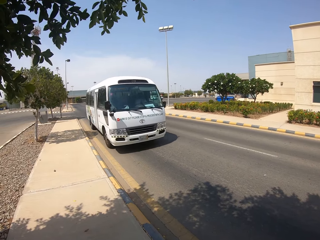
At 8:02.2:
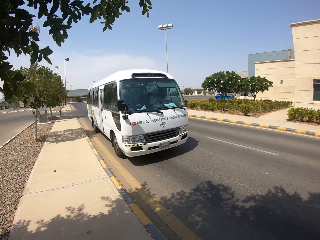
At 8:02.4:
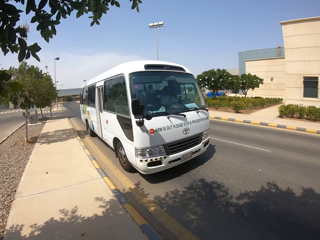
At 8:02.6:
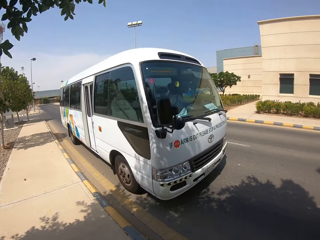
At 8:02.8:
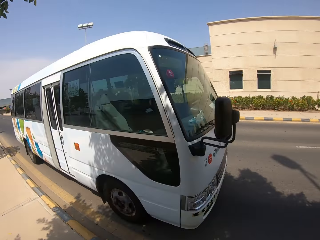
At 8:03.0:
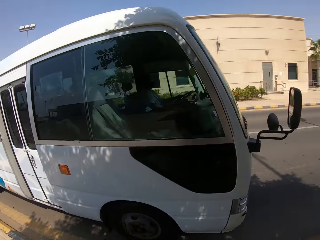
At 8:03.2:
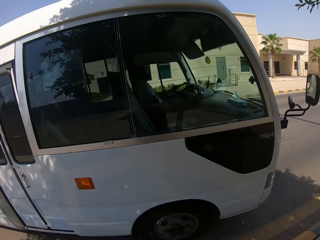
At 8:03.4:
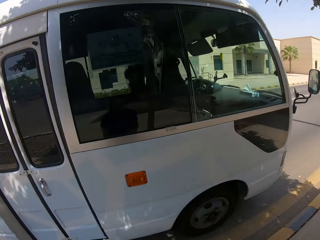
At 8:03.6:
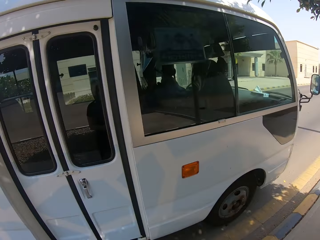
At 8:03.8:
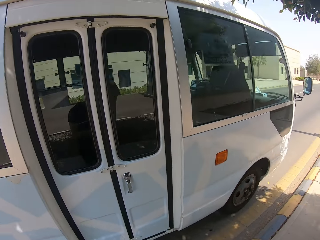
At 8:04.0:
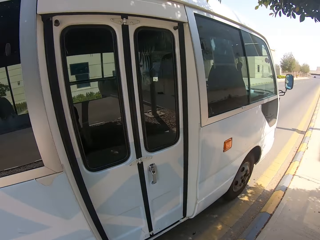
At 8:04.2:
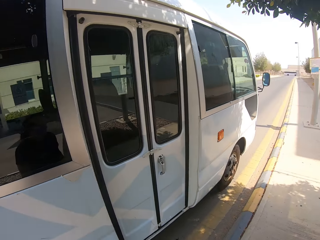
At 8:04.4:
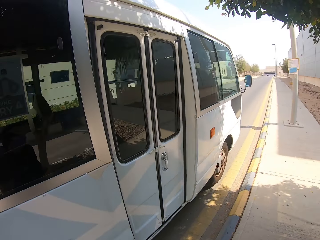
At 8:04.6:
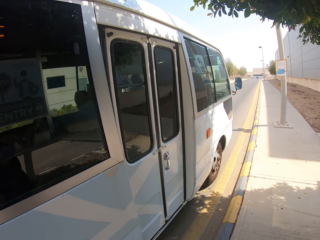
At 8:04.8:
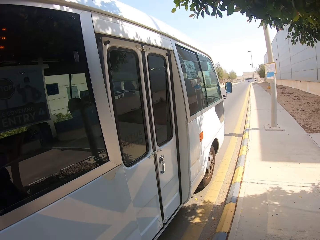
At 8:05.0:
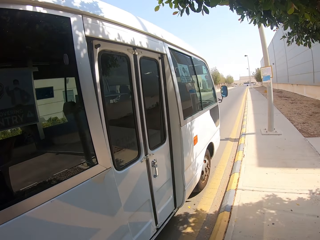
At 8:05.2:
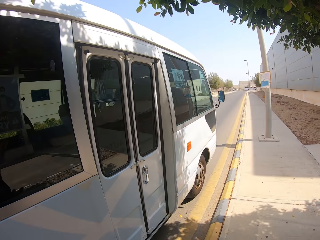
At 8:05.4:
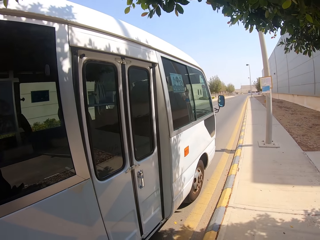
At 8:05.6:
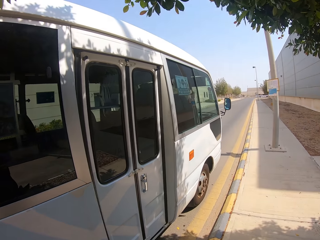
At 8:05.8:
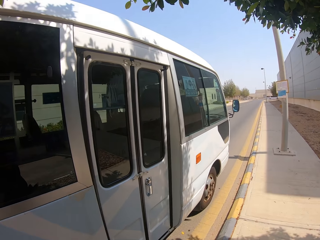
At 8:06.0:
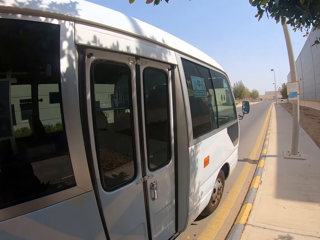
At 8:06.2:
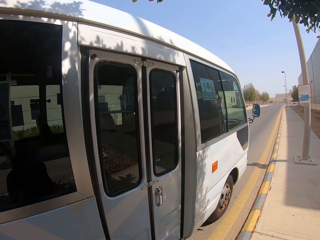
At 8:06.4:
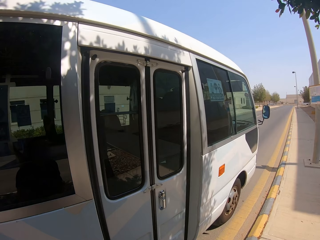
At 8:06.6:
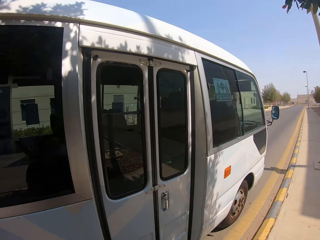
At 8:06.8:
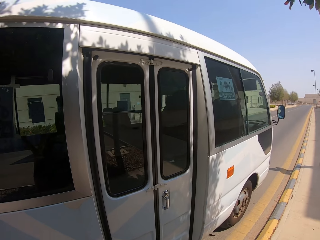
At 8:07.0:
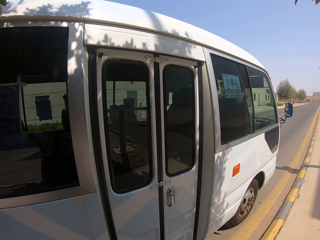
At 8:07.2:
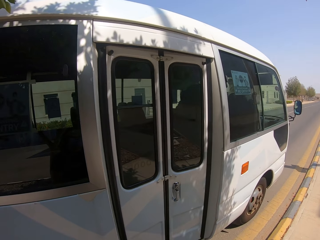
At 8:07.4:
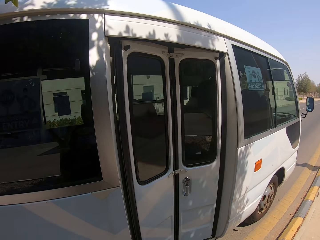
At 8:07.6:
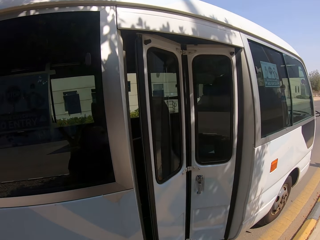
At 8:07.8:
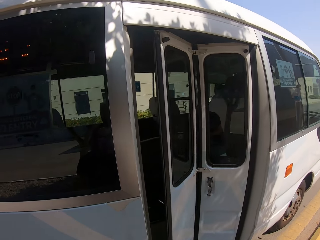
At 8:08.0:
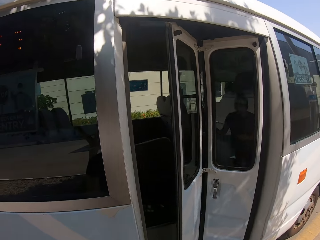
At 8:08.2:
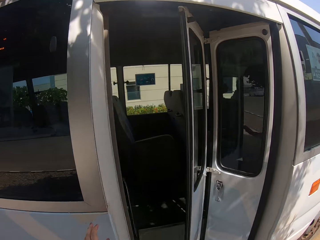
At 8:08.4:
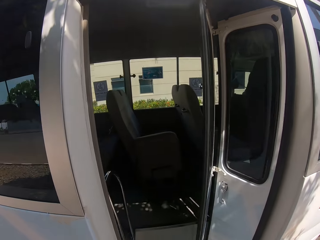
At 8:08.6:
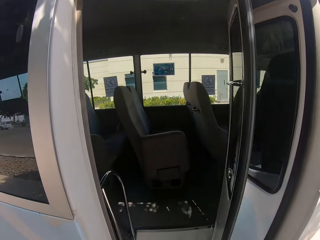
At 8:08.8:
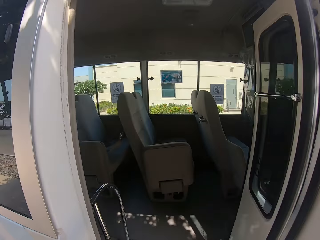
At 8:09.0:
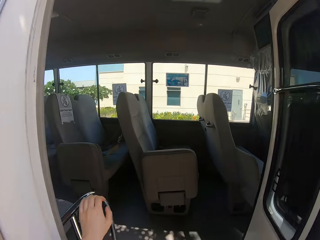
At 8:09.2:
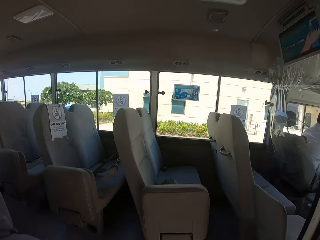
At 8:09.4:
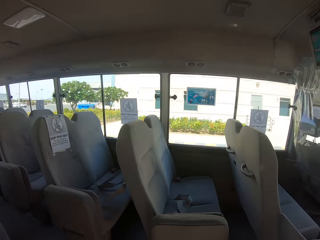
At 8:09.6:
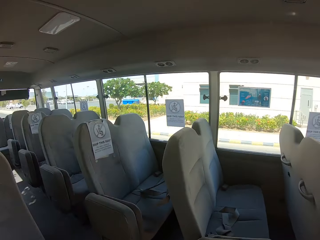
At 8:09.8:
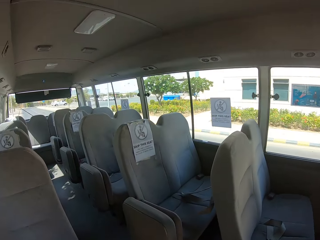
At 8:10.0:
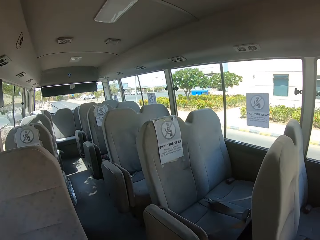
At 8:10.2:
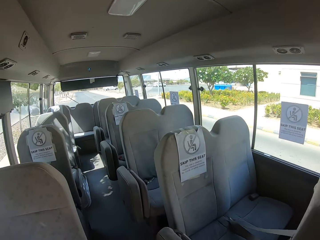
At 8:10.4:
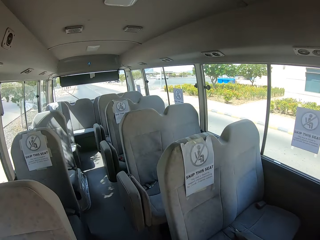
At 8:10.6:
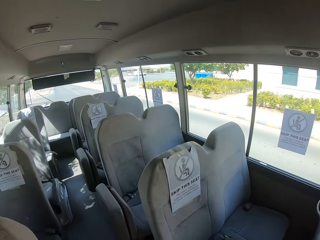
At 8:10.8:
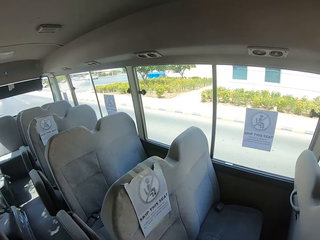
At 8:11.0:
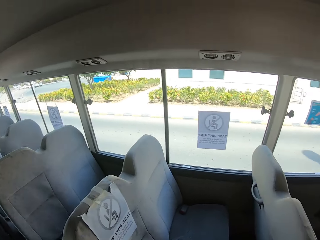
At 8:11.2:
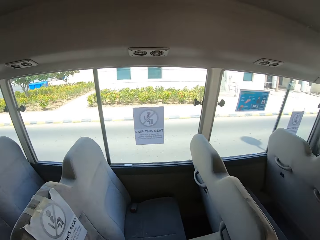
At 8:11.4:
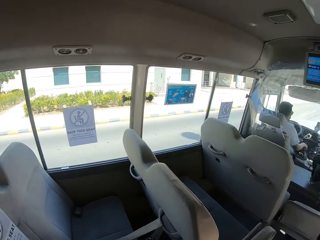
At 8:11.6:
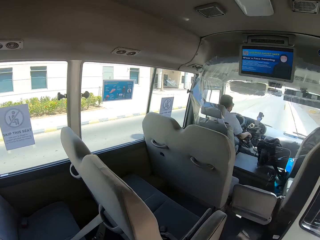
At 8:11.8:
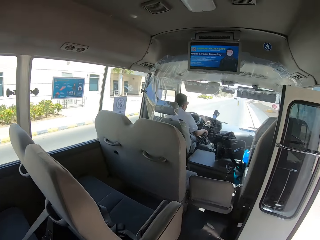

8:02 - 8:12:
The camera wearer turns around. They walk forward. They board a bus.

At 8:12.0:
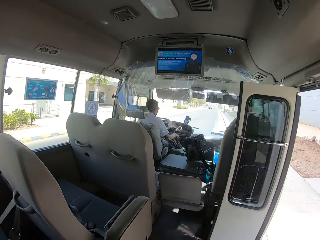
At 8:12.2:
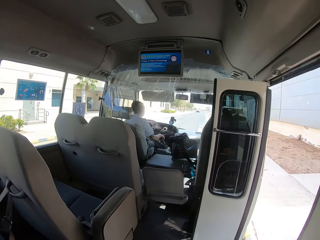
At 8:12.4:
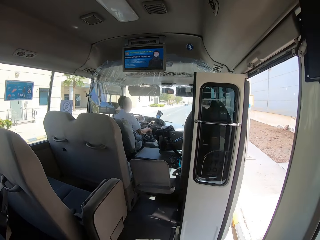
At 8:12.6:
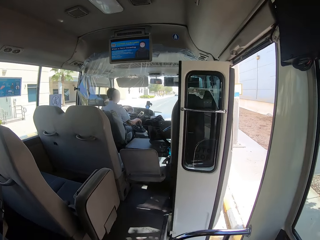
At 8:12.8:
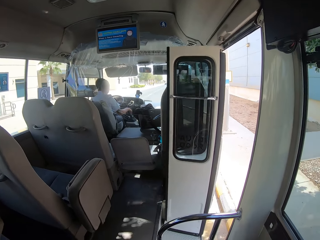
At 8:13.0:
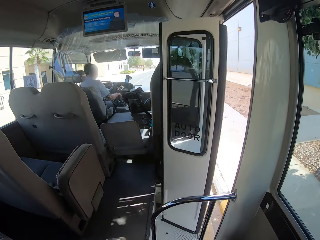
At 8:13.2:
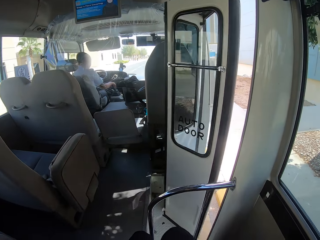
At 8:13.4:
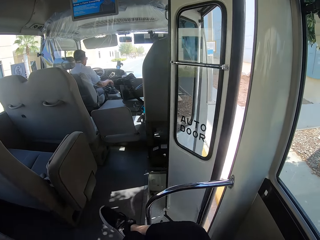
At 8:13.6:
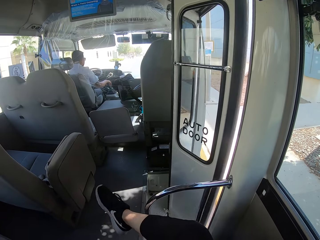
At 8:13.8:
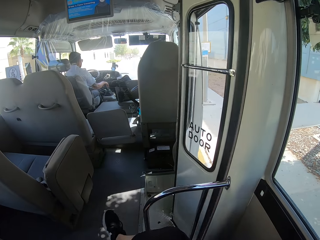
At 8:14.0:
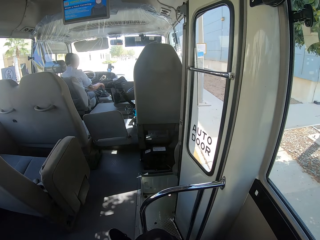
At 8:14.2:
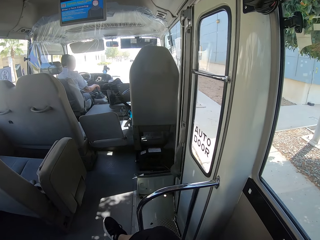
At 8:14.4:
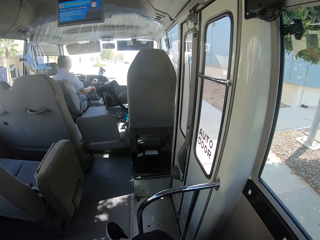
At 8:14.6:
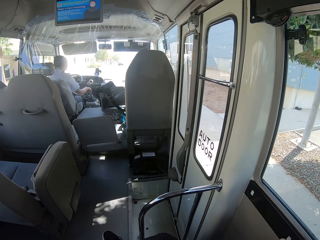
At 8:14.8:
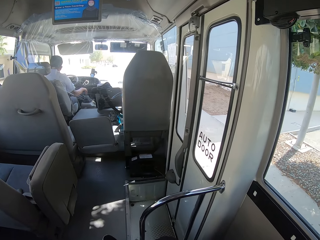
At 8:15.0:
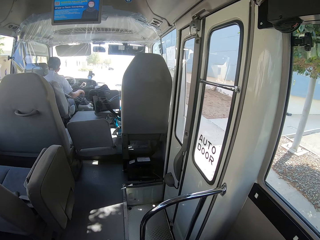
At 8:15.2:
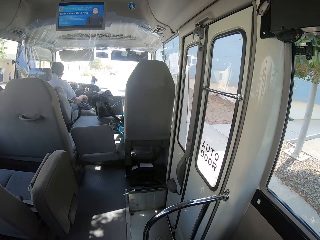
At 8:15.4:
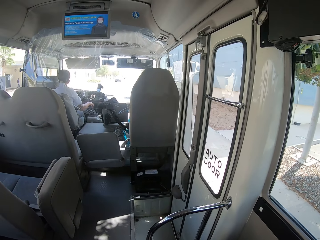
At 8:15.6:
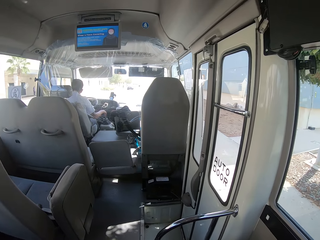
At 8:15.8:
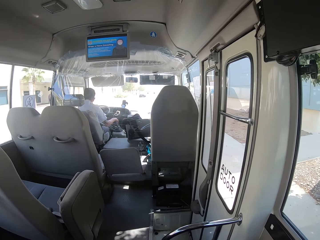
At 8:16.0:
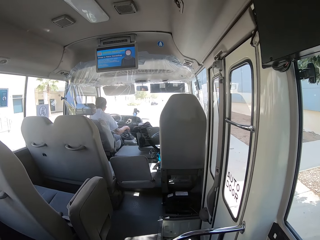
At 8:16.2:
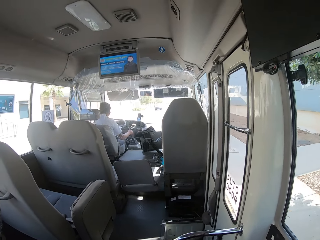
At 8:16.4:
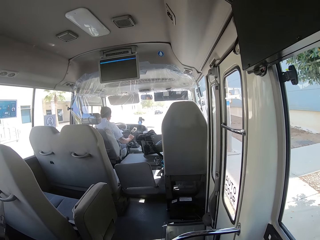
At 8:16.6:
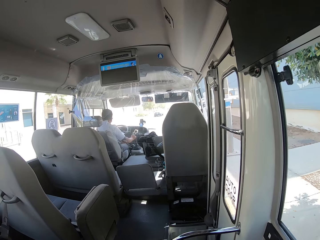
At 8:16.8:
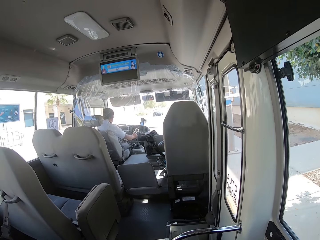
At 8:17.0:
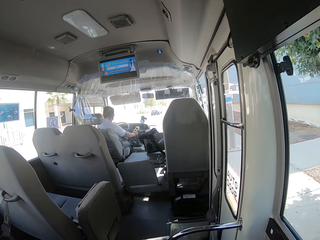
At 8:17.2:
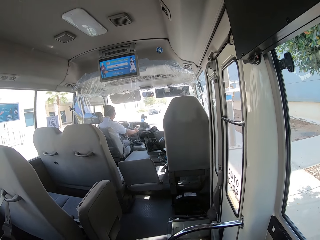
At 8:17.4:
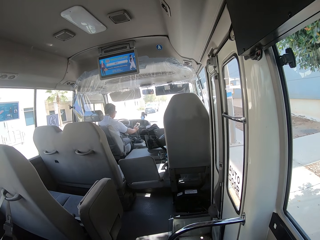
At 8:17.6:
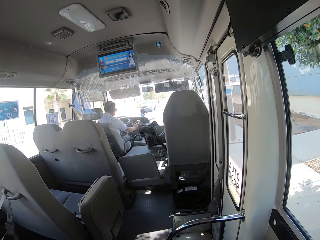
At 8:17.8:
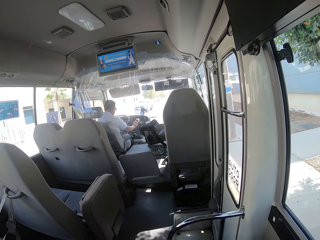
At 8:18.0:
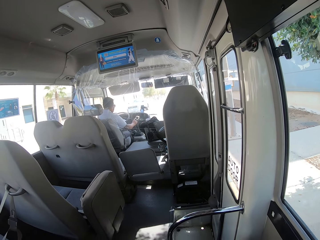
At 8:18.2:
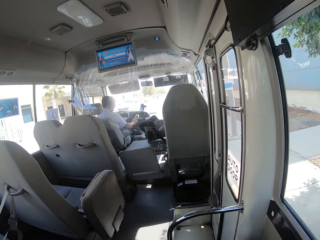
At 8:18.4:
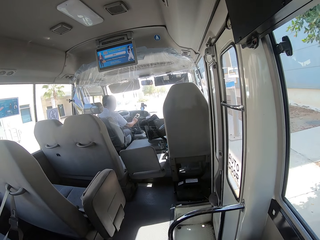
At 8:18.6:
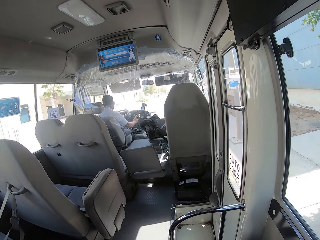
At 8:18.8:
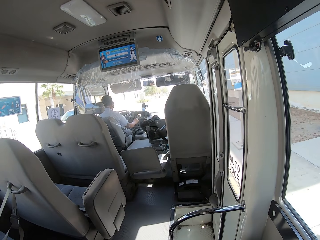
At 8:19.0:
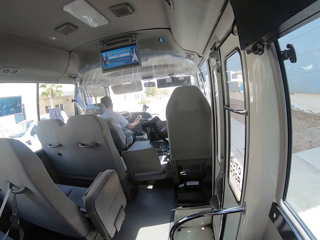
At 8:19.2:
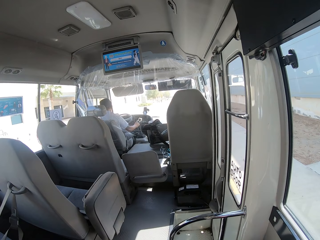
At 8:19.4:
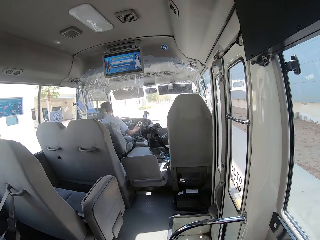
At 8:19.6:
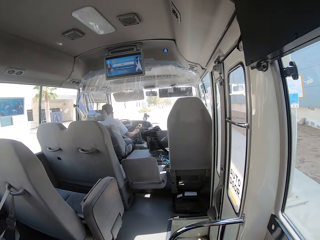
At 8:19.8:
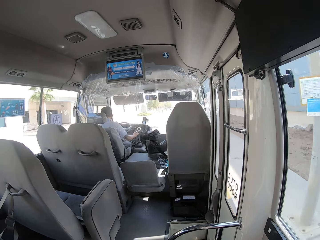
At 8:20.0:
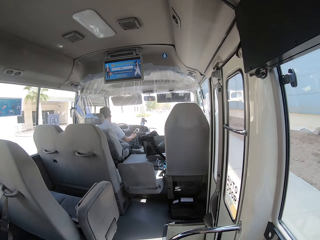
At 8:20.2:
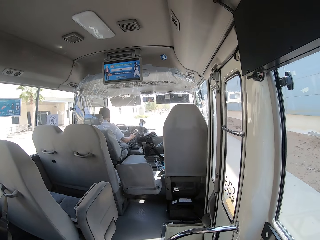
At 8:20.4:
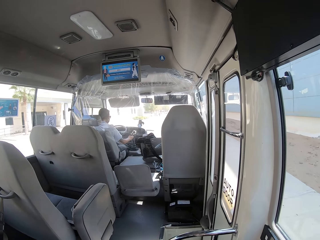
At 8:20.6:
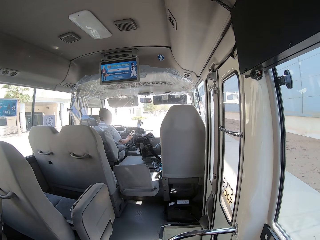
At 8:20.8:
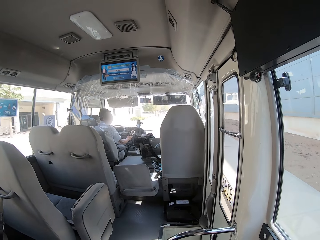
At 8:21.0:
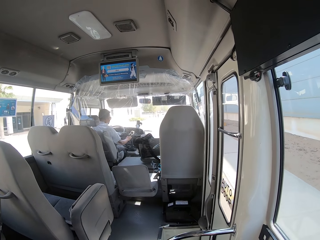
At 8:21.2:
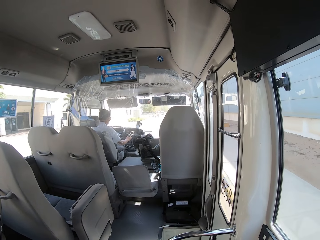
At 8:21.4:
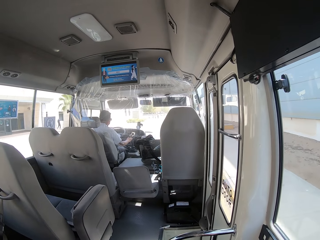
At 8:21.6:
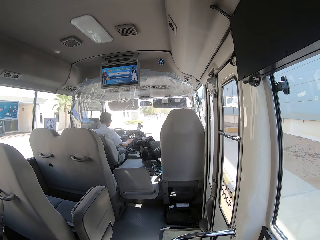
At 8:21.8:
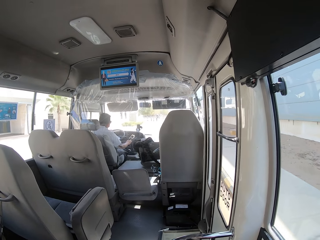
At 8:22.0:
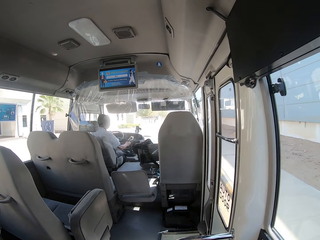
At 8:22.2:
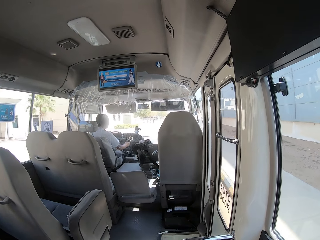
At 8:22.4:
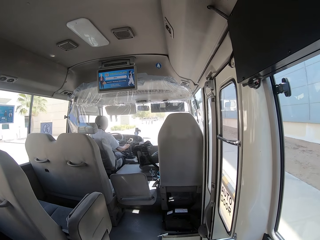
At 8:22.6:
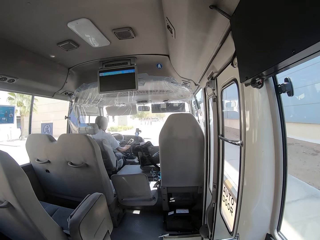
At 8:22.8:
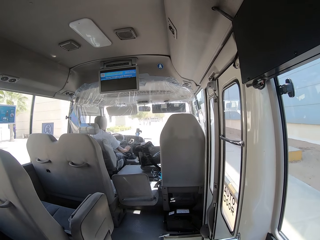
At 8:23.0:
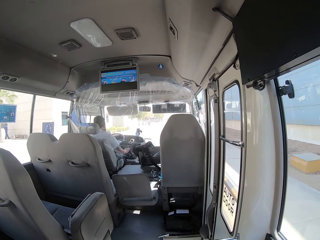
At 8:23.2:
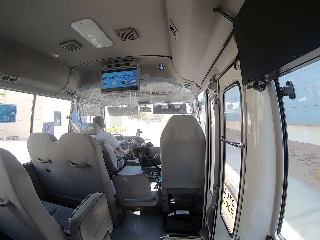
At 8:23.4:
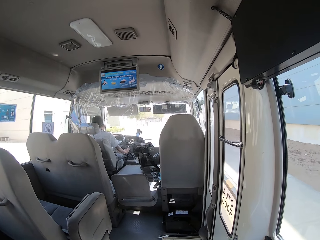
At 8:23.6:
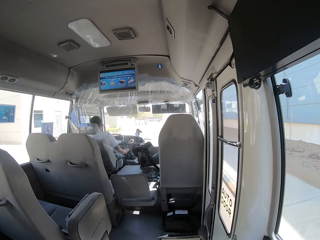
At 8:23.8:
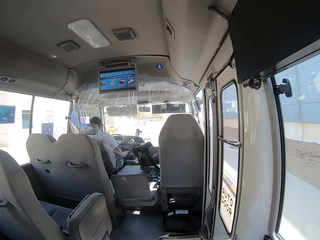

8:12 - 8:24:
The camera wearer sits on the seat. A man drives.
